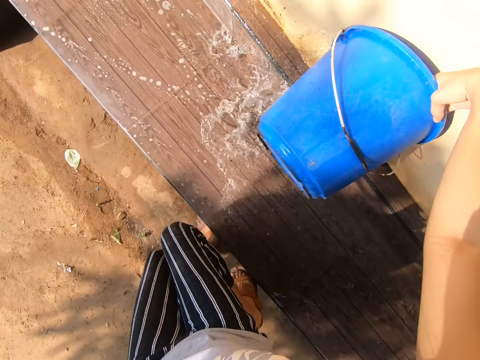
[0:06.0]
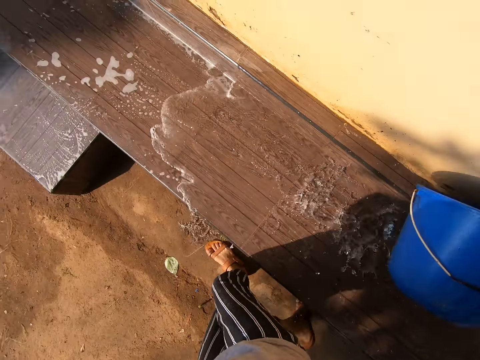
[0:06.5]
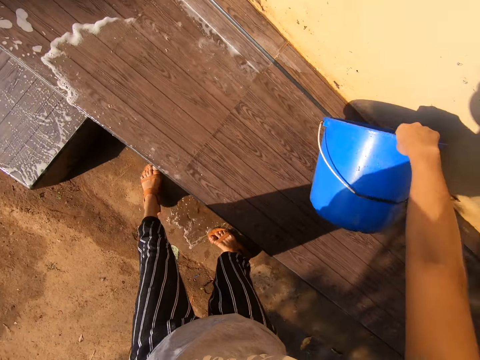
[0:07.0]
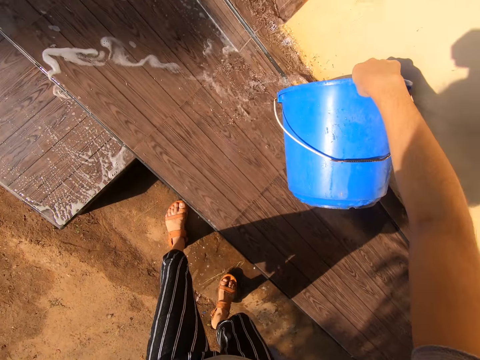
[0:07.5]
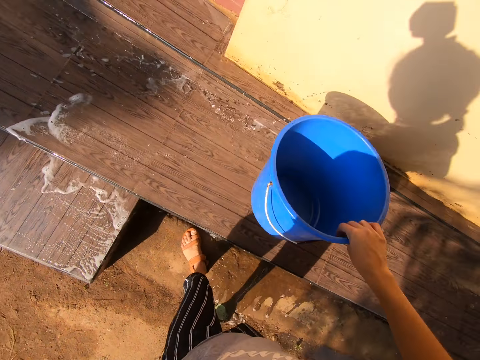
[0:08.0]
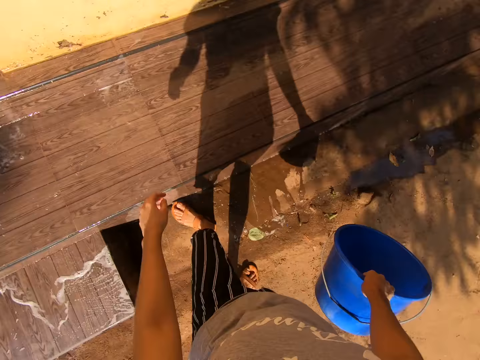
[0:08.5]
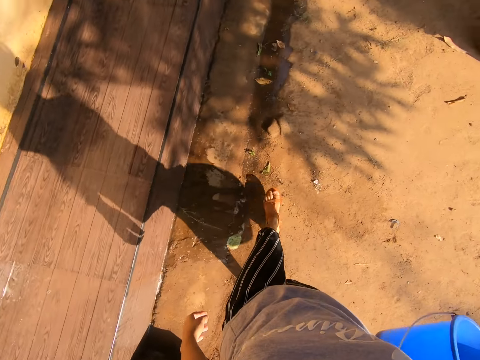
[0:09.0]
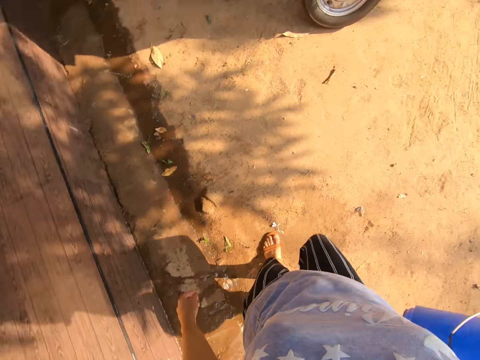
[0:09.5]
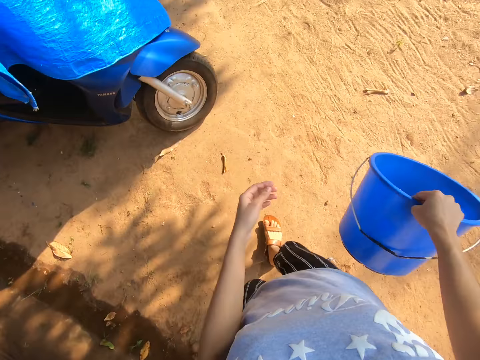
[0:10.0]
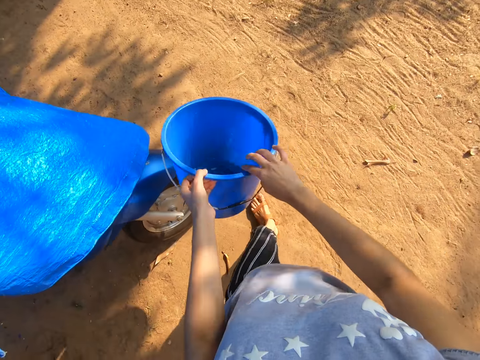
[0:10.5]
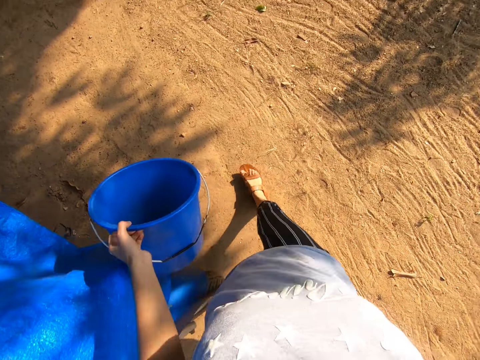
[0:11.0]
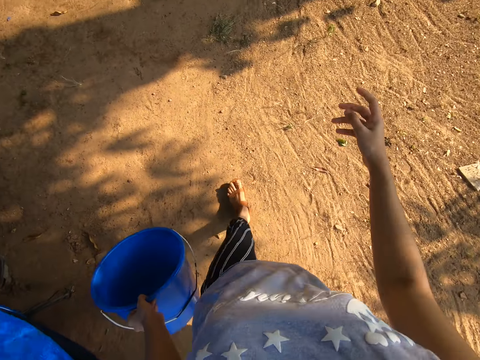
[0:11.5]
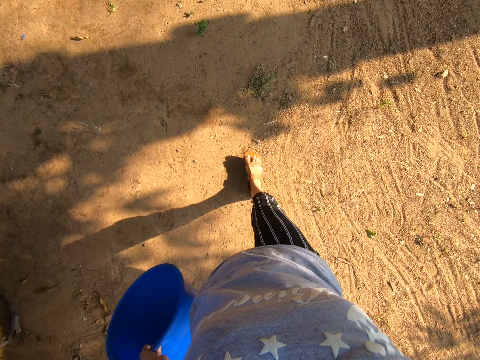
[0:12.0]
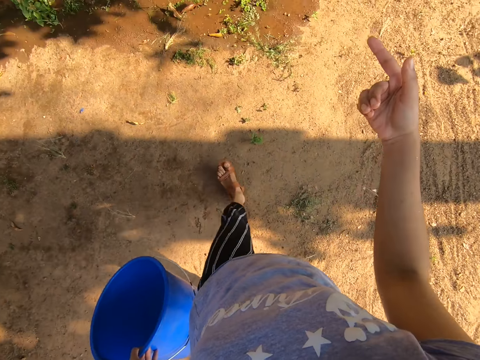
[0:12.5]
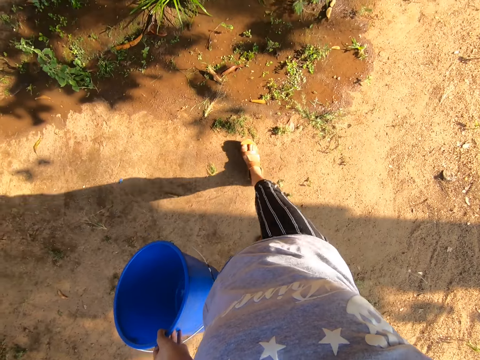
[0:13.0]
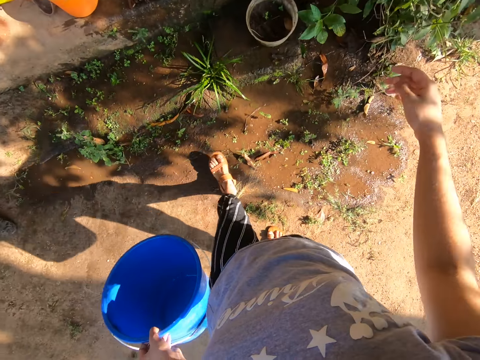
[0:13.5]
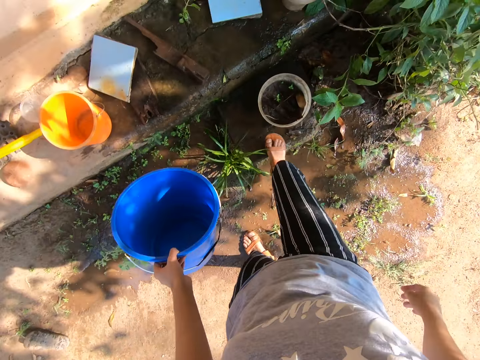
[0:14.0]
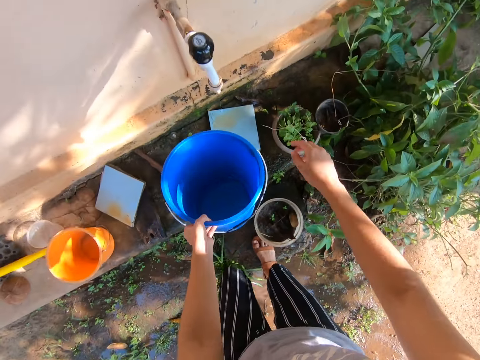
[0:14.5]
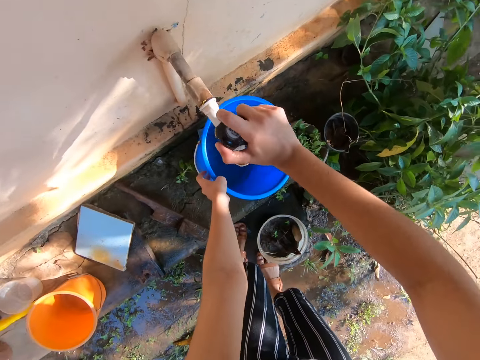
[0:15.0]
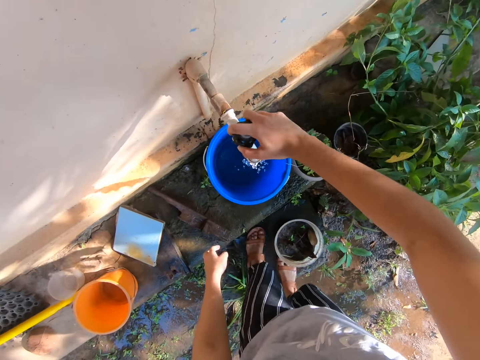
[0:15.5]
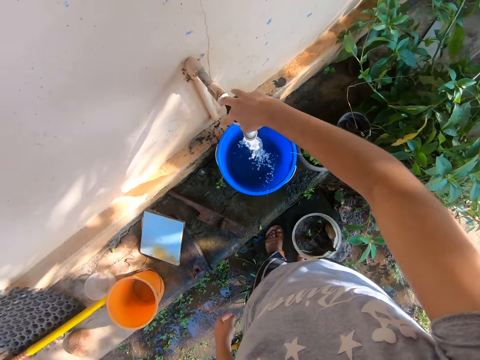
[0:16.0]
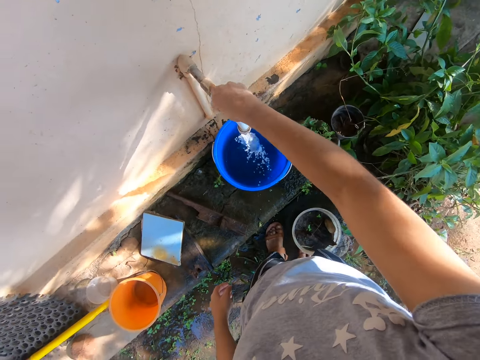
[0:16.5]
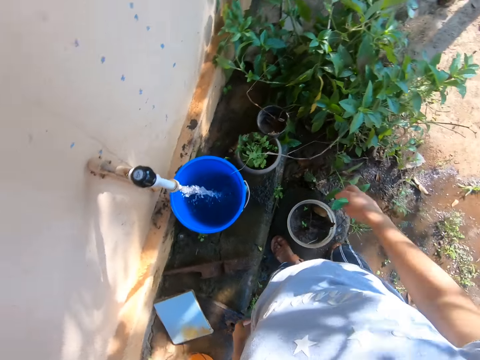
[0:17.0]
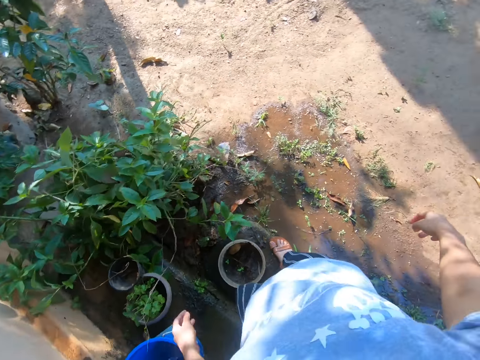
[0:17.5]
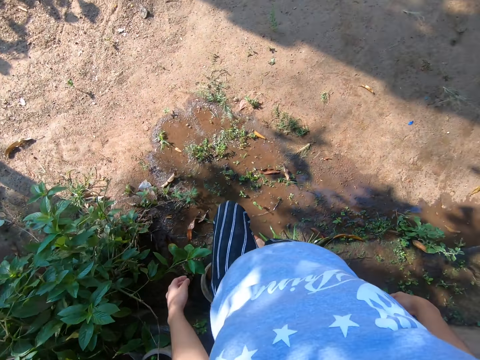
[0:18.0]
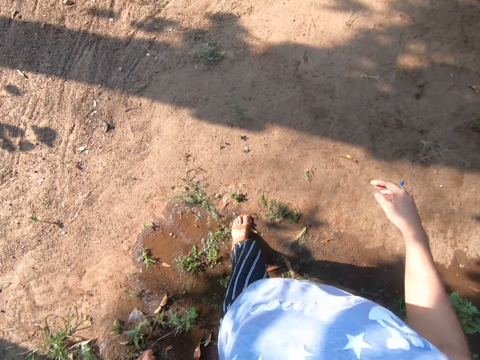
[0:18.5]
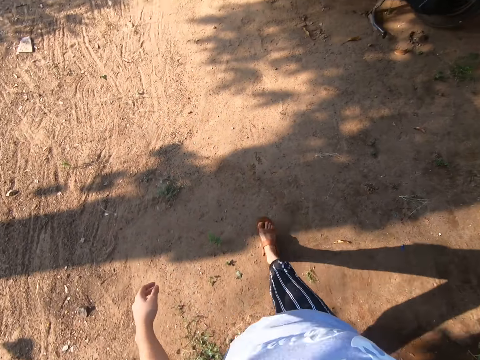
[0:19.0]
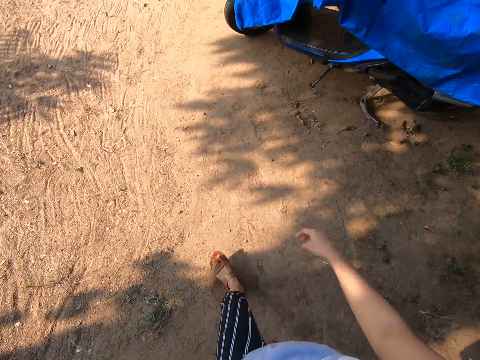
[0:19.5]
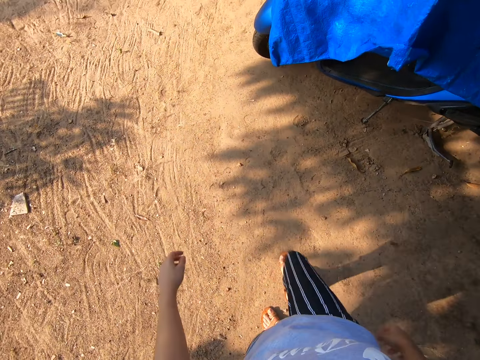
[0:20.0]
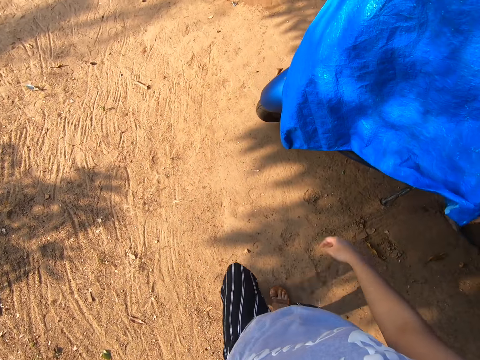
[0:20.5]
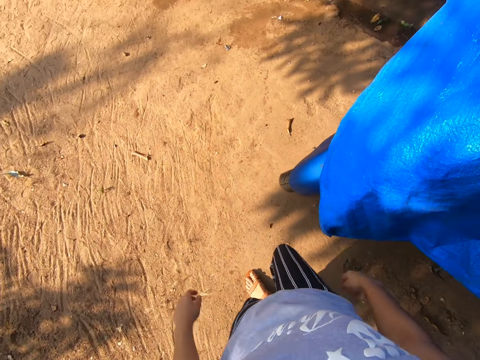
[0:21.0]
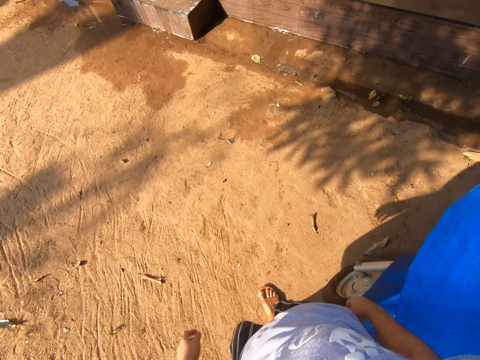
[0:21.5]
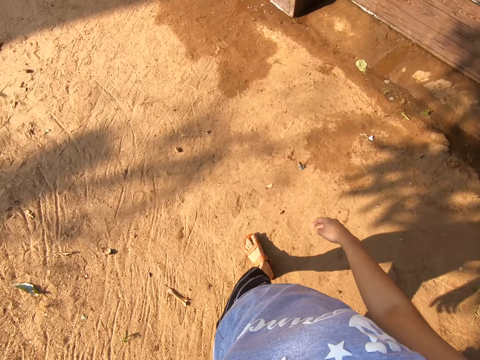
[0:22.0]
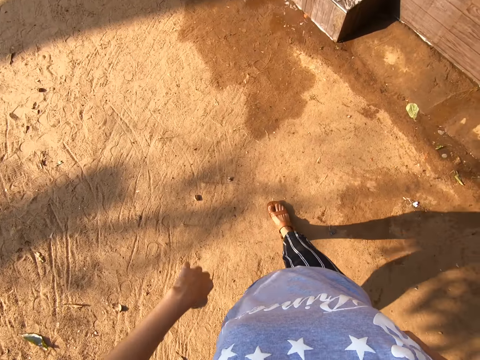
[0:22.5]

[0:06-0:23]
The camera wearer walks around a verandah. They pour water on the floor, look around the verandah and walk around the verandah. They switch a bucket to the other hand. They walk around the verandah. They open a tap. They run water through the tap. They put water on the bucket. They walk around the verandah.

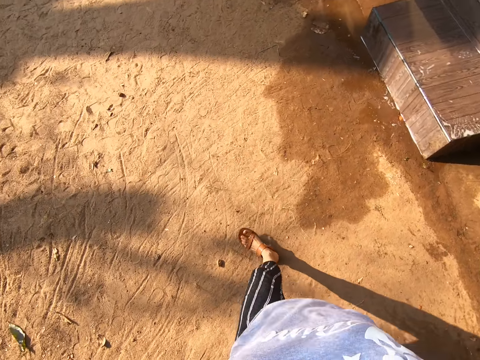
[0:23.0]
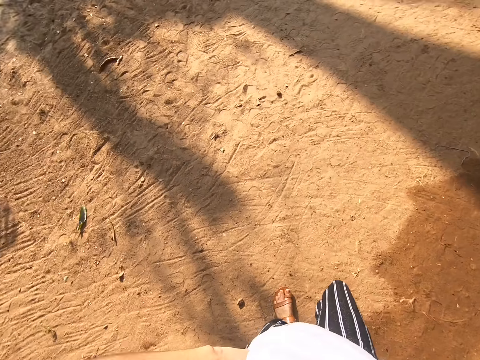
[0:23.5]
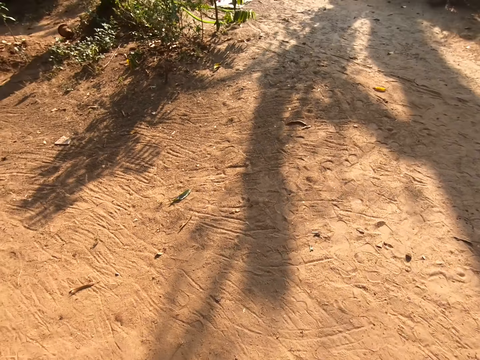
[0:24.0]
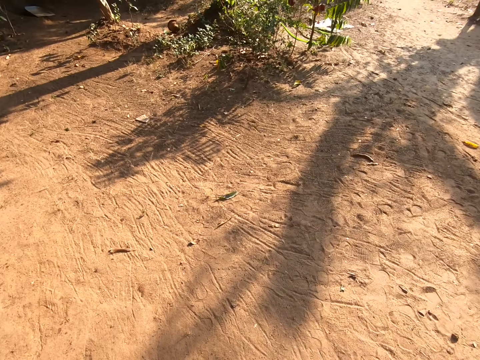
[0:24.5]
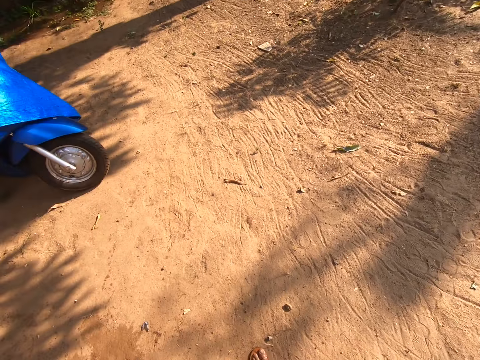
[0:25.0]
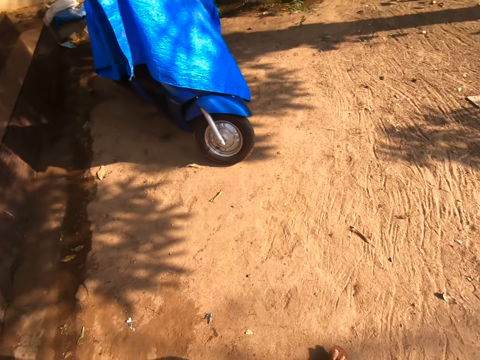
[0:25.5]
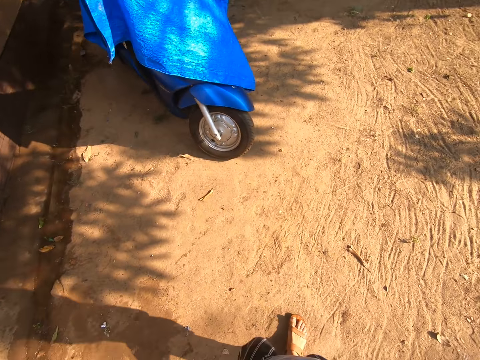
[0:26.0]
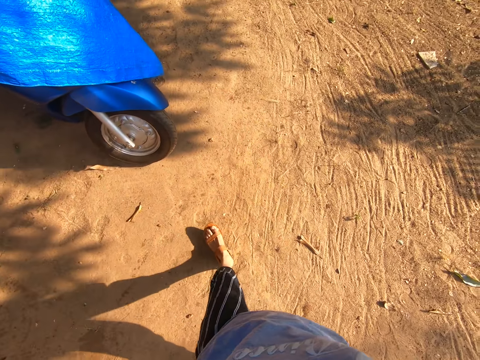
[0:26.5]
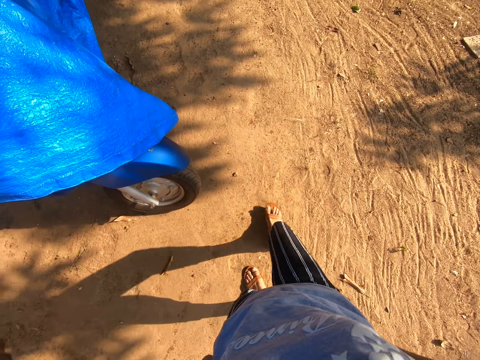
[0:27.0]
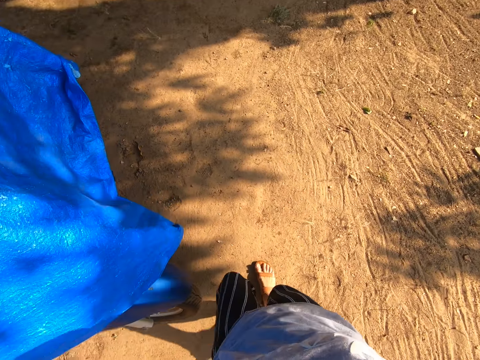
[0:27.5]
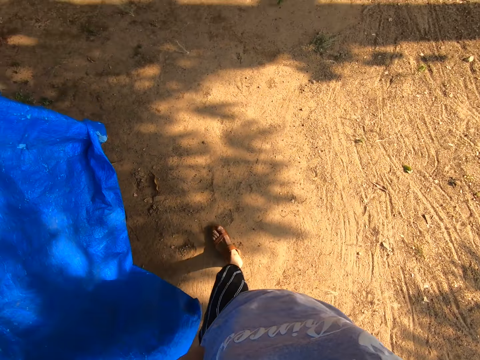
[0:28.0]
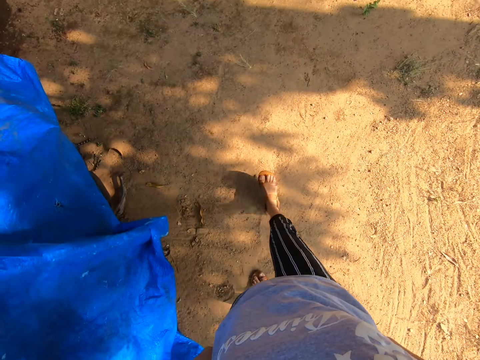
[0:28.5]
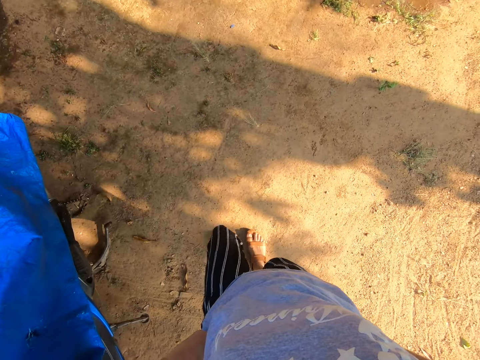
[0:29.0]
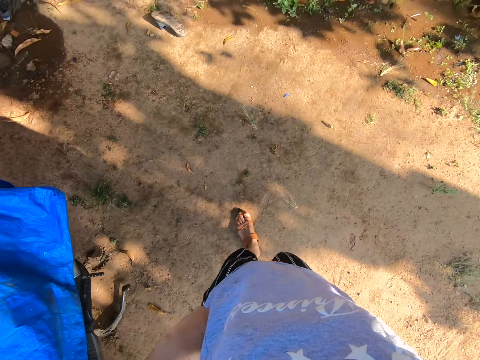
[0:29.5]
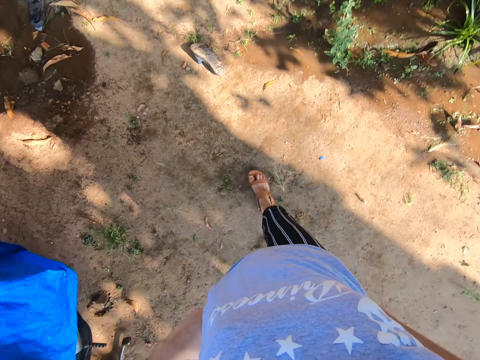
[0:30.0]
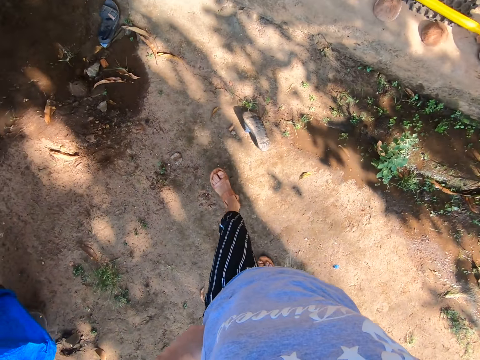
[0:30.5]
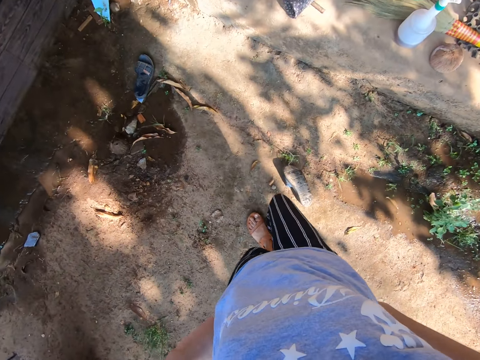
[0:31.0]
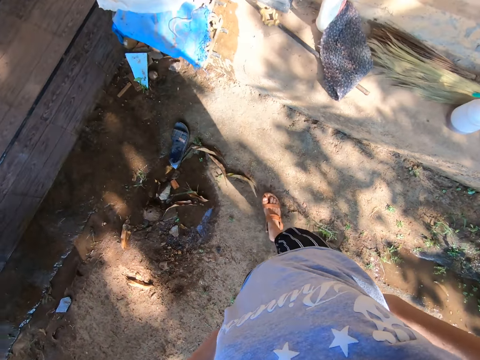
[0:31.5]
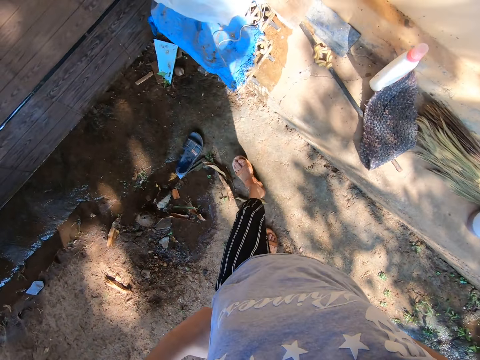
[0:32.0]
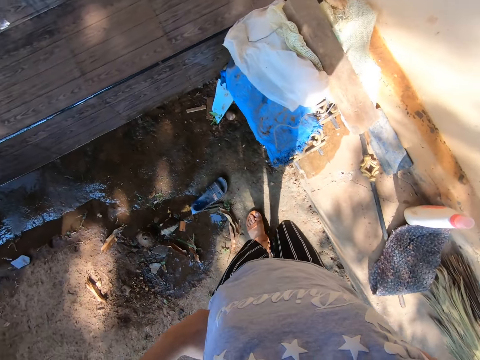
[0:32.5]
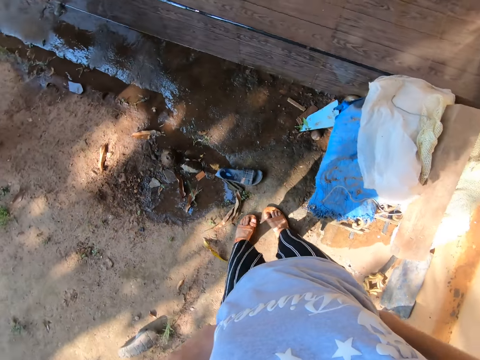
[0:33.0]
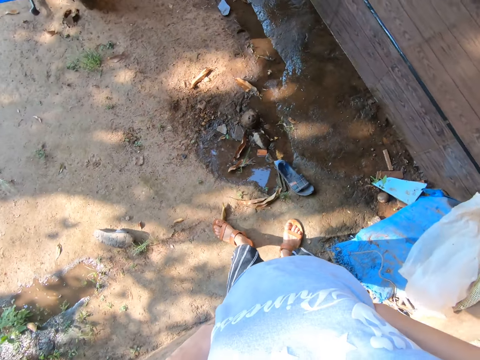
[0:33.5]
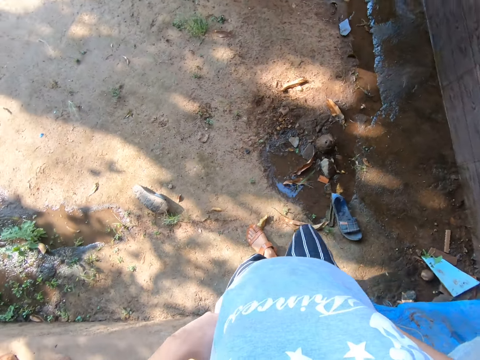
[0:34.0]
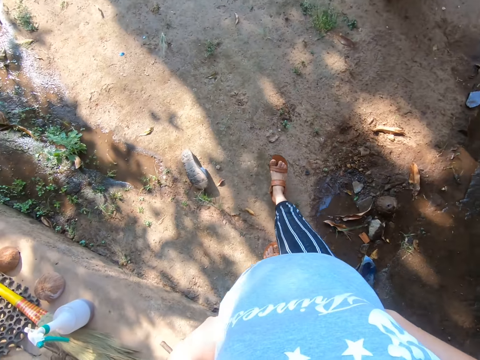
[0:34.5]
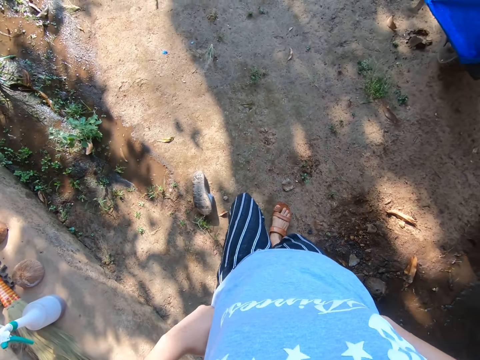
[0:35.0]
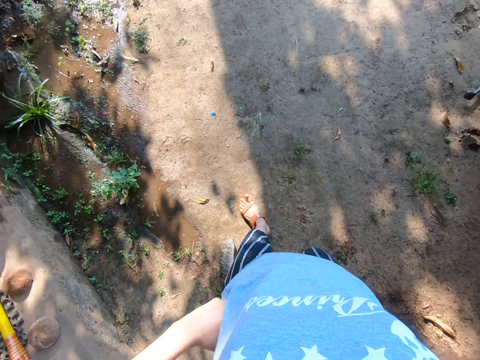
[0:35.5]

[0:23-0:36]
The camera wearer looks around a verandah. They walk around the verandah. They look around the verandah. They walk around the verandah.
